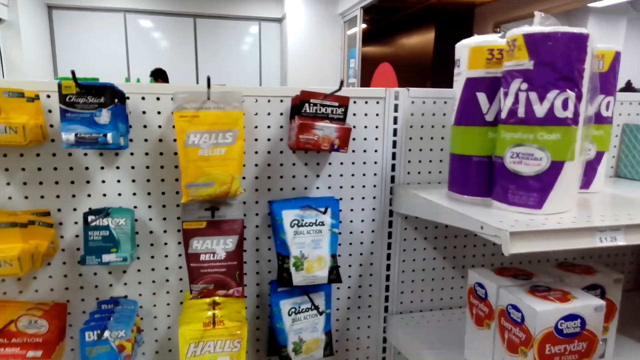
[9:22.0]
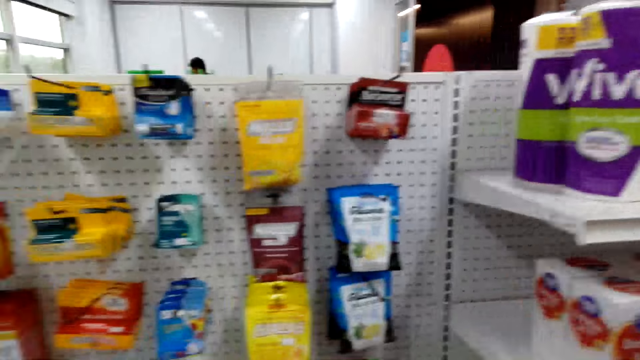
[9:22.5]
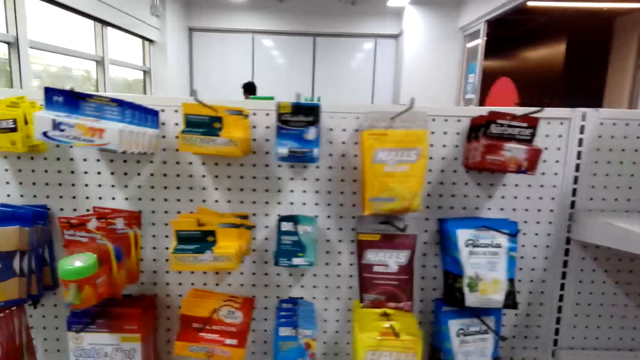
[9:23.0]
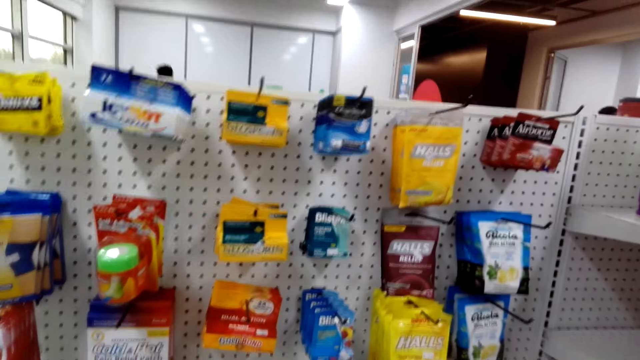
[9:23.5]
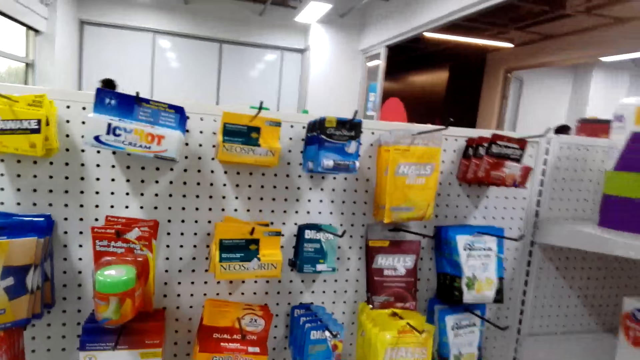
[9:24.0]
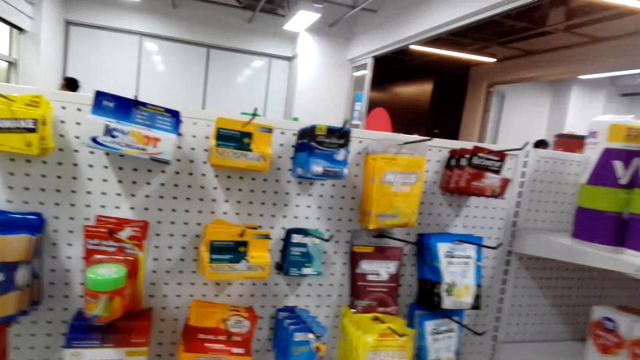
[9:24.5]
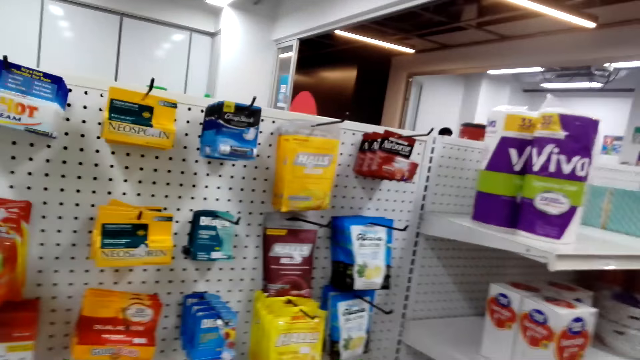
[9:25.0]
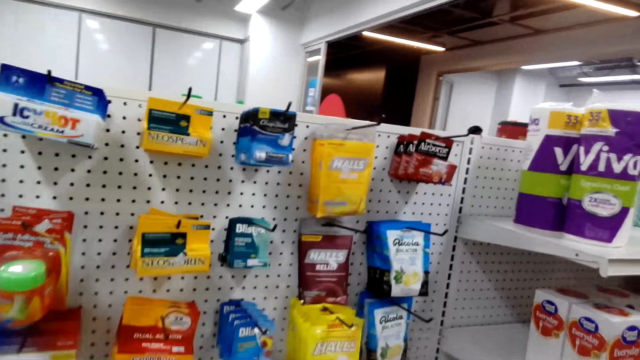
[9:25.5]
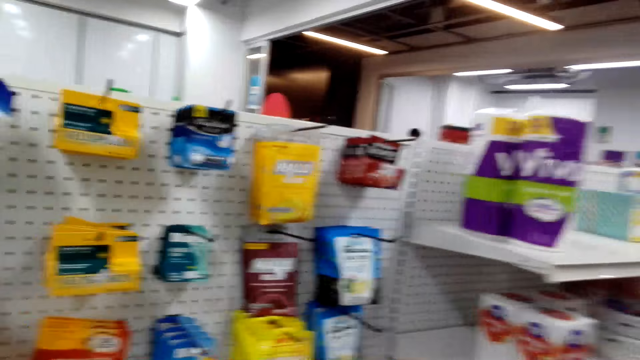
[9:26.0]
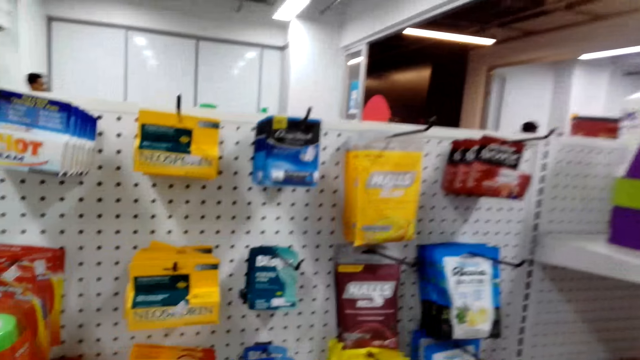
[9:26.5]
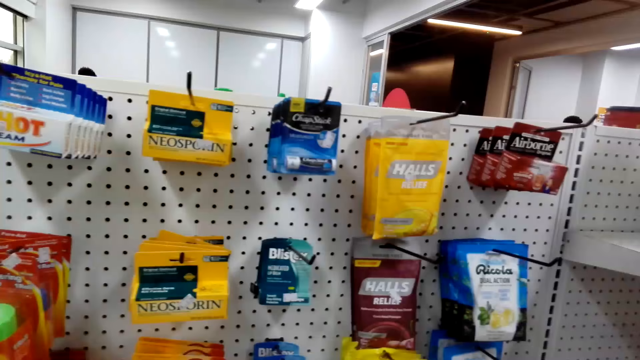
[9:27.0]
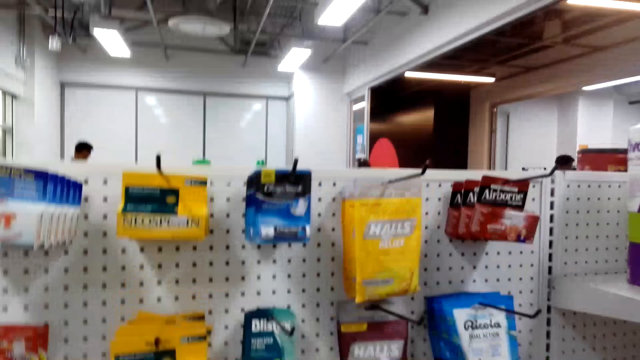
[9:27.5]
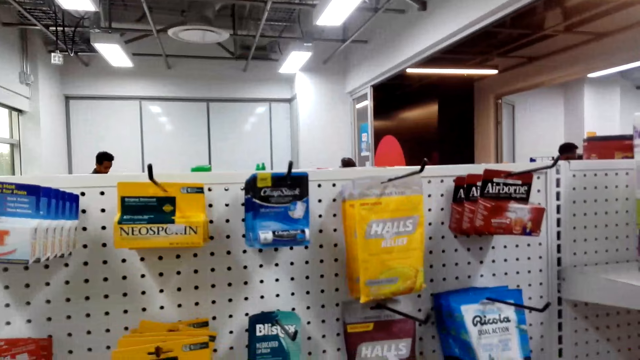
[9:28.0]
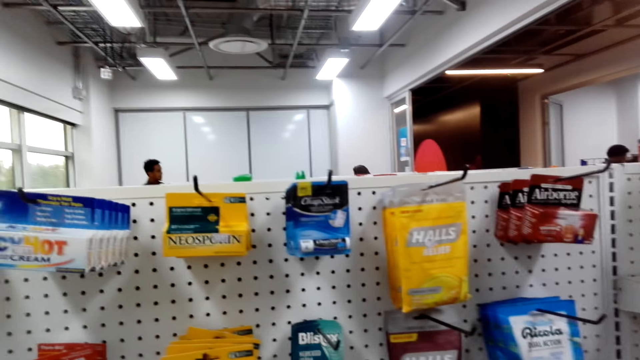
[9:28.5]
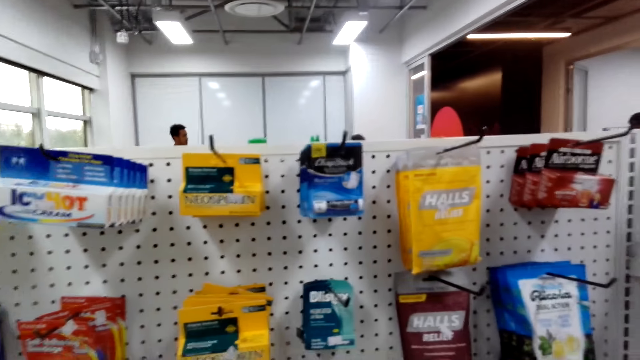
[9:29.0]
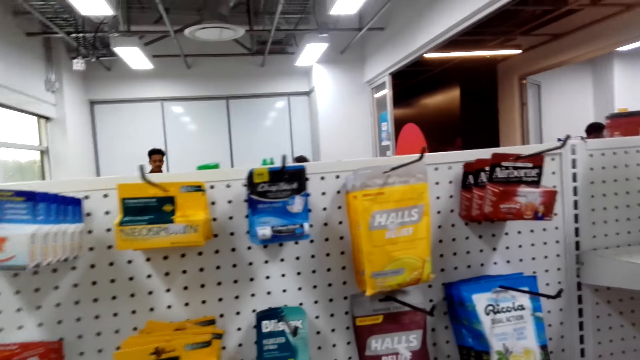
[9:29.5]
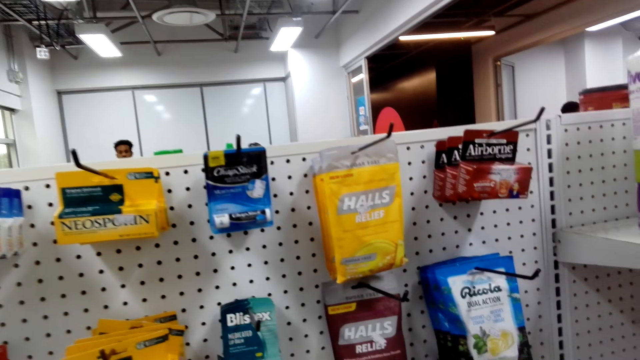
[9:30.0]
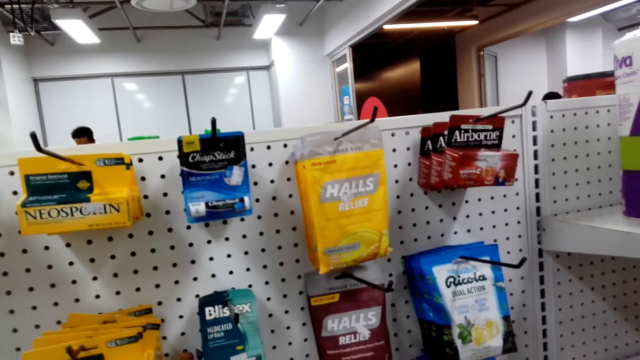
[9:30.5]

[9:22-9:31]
The camera wearer removes the Halls relief from the hanger. They look around.

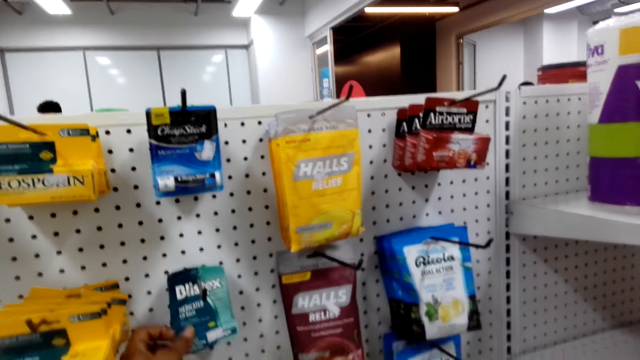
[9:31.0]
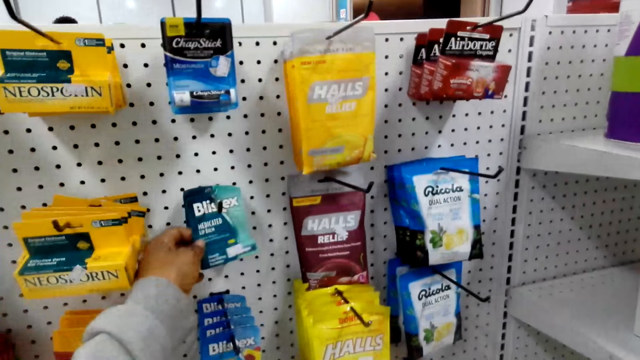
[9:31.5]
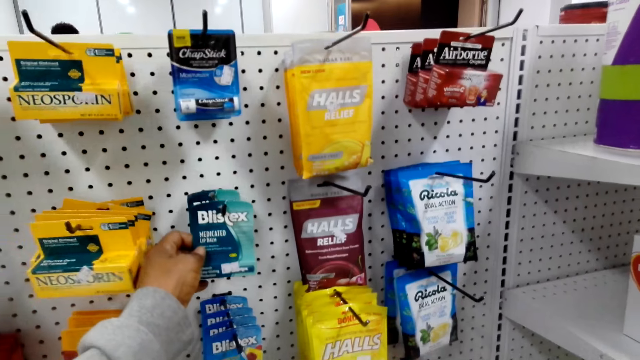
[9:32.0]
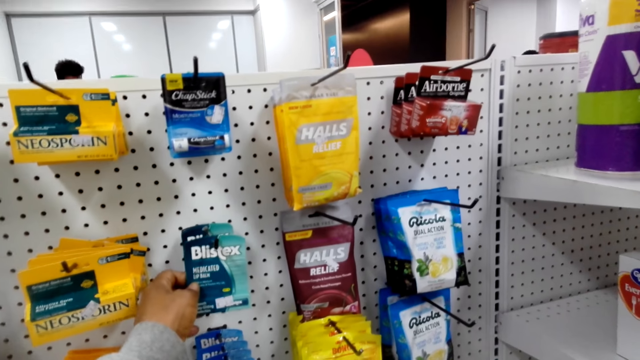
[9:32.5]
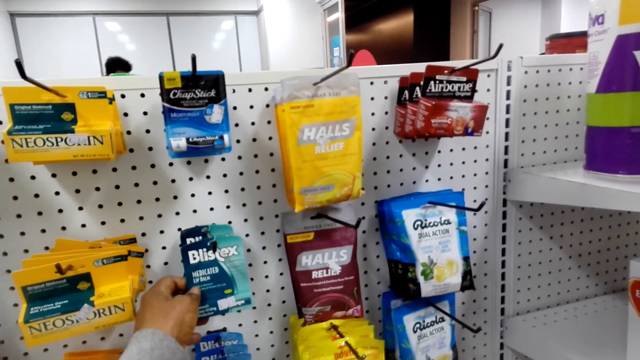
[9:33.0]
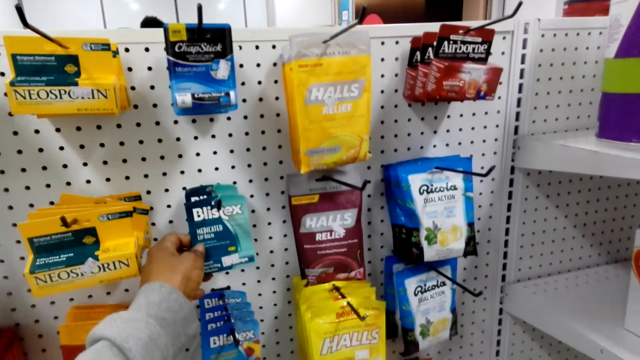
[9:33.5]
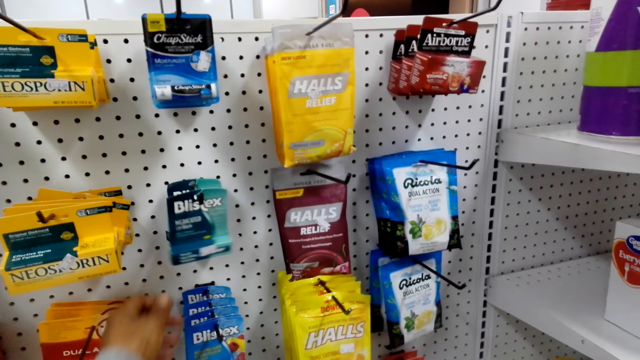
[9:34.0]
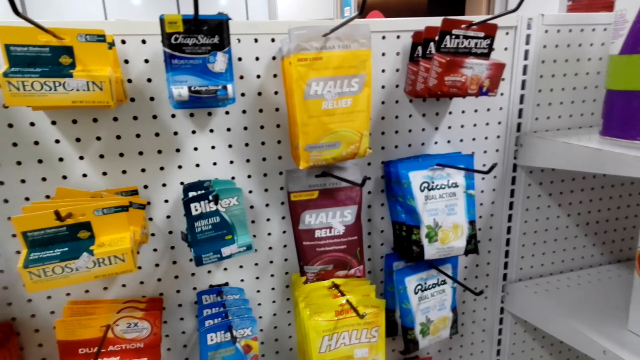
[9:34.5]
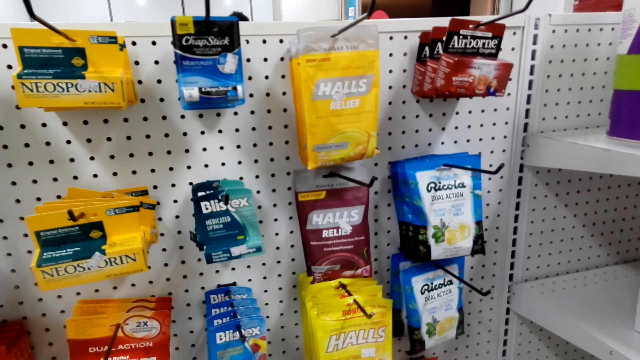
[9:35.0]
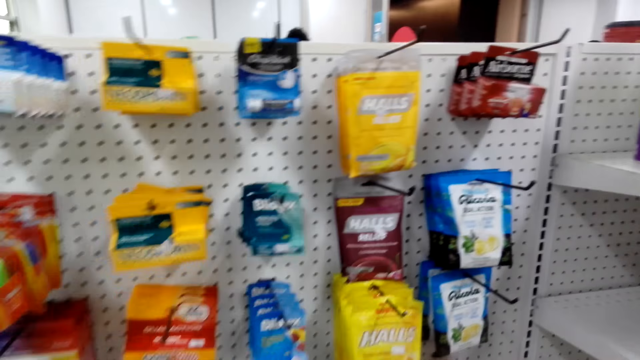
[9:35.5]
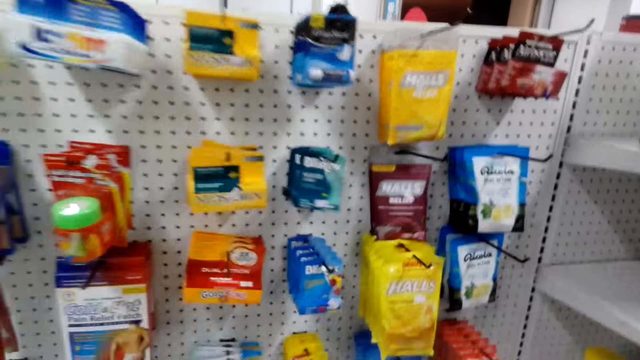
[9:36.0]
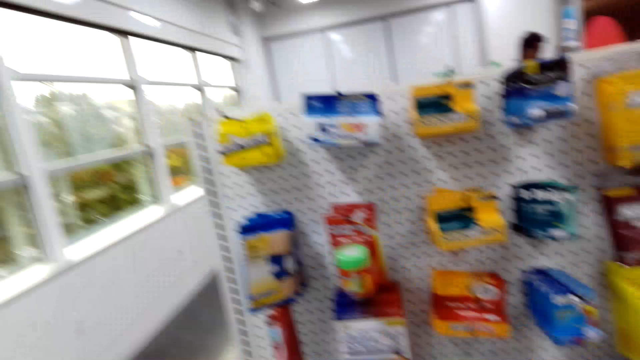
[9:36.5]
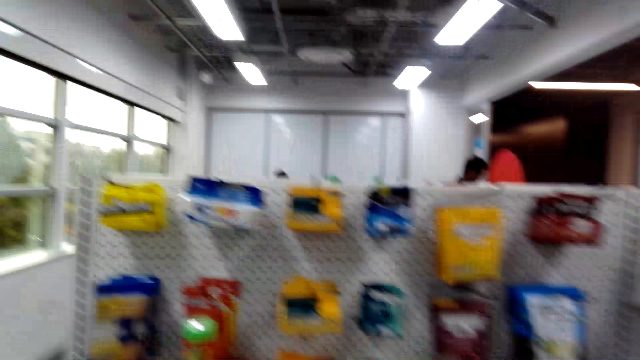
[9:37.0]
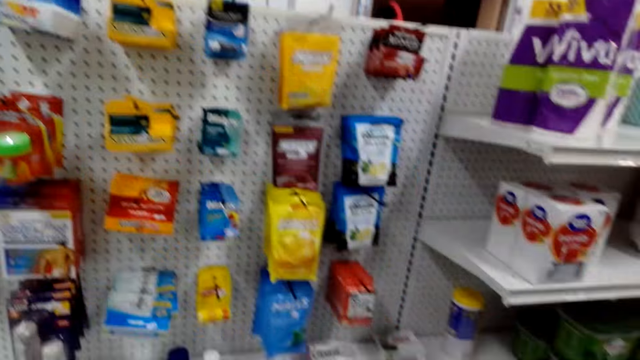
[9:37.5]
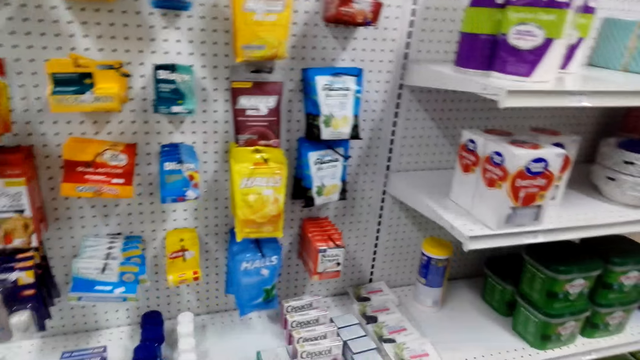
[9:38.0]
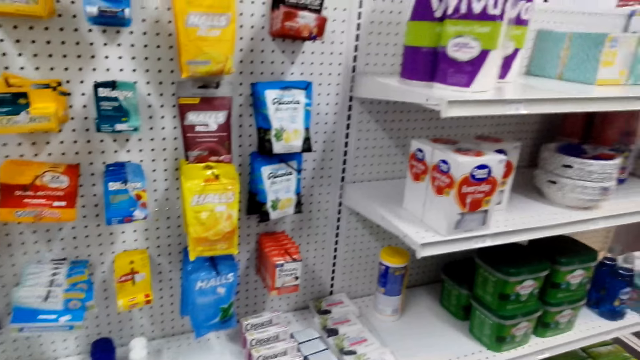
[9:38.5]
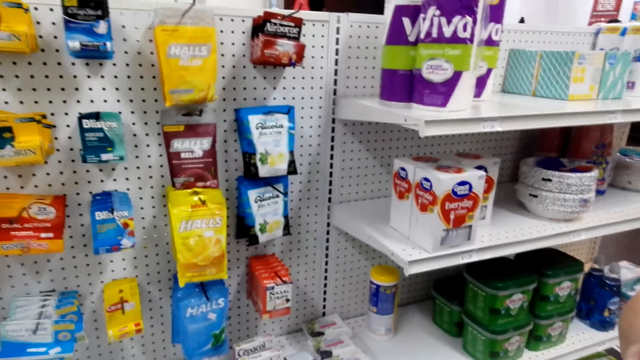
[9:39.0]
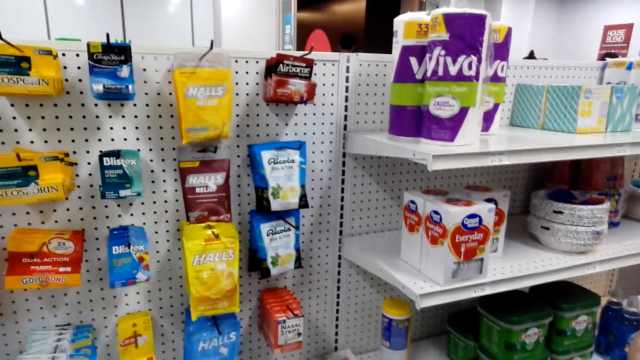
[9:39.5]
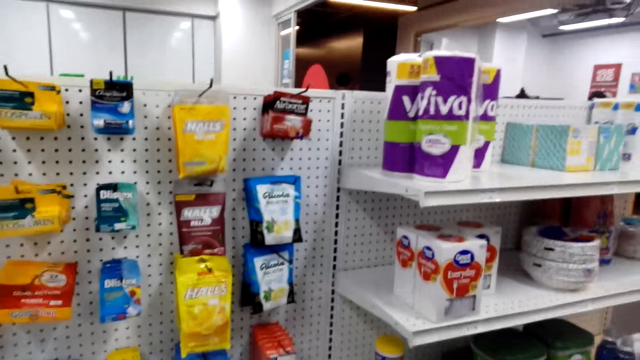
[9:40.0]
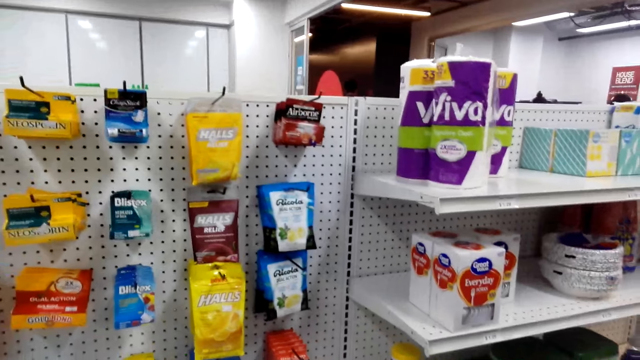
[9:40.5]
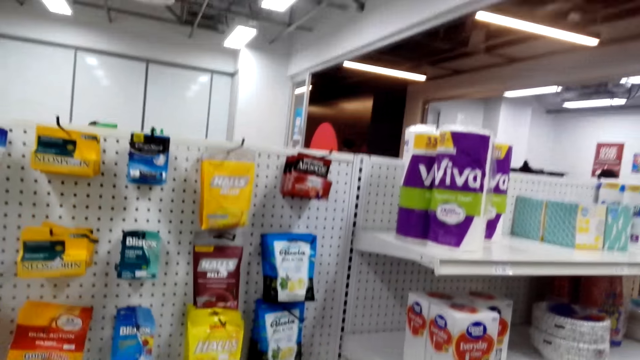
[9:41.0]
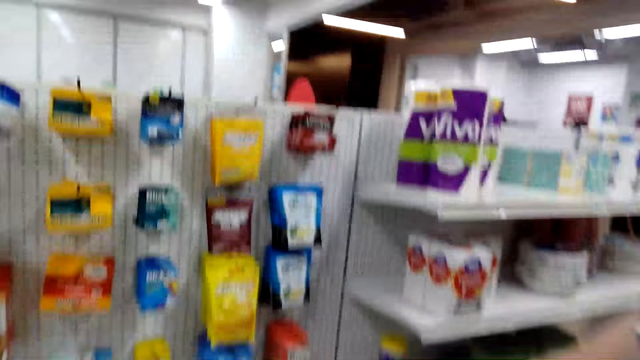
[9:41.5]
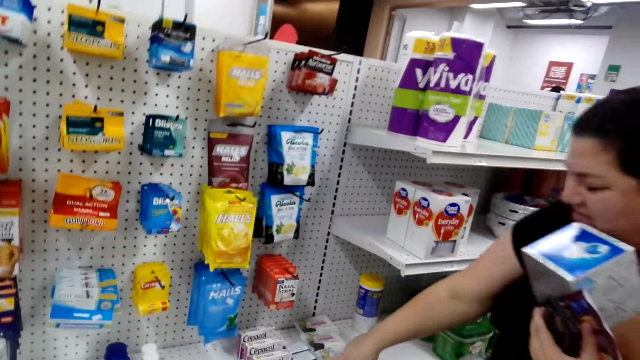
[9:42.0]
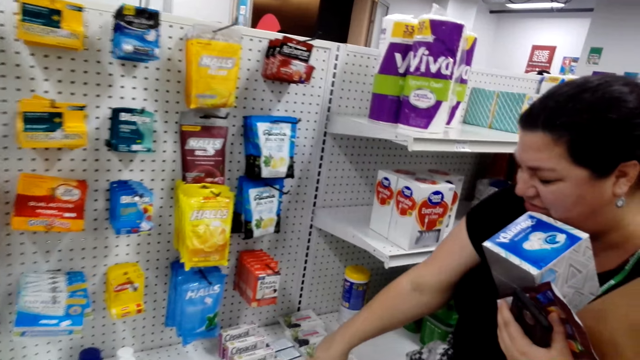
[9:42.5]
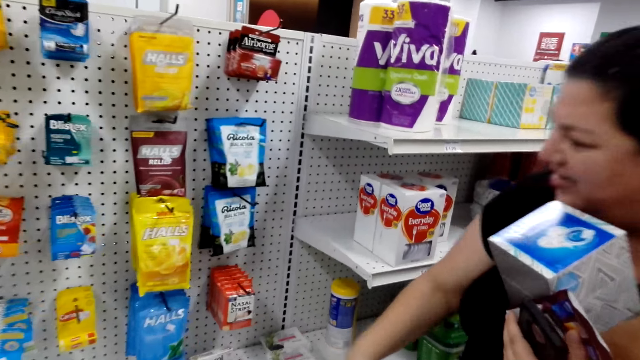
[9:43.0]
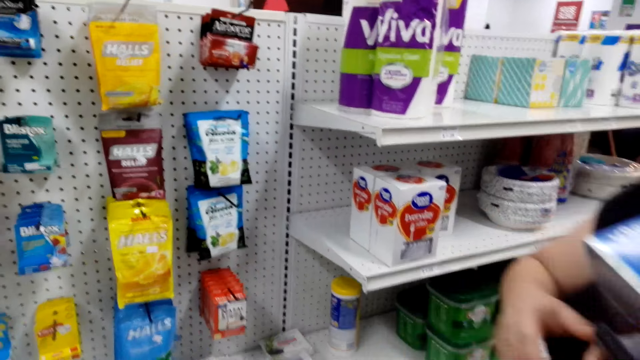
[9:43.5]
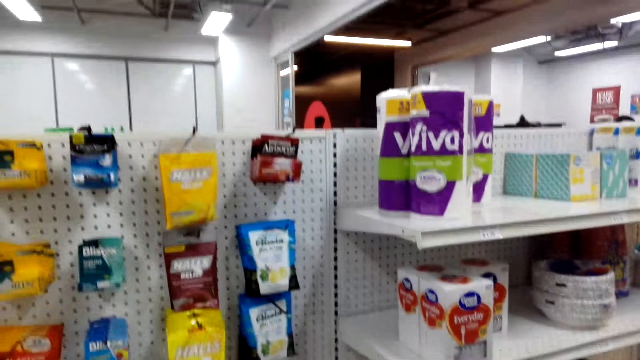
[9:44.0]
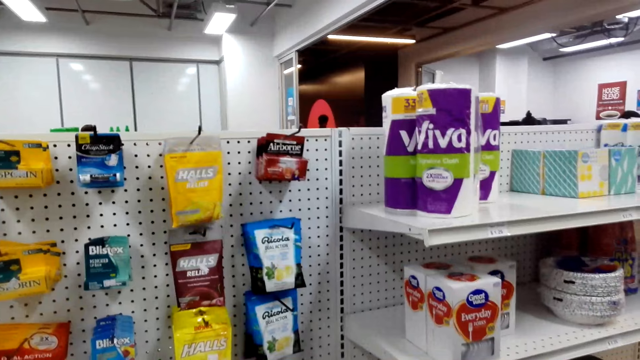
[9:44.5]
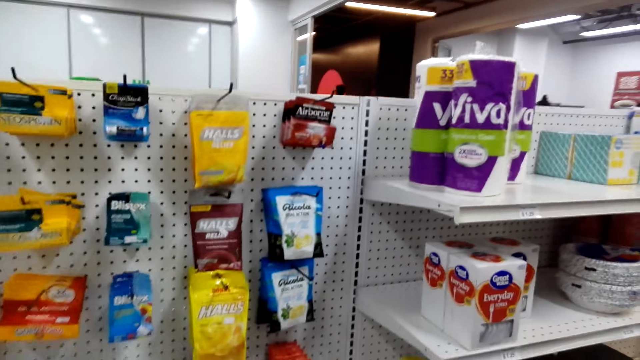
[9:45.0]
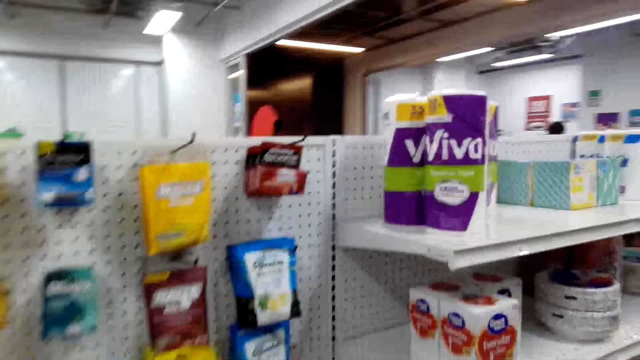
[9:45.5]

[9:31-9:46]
The camera wearer touches the Blistex or packet of medicine on the hanger. They look at the packet of medicine. They let go of the medicine. They look around. They walk around. They look around. A woman points at something. The camera wearer takes something from the table. They look around.
